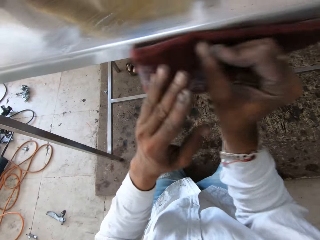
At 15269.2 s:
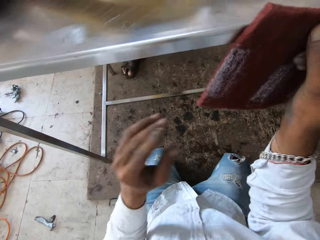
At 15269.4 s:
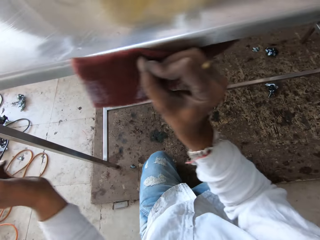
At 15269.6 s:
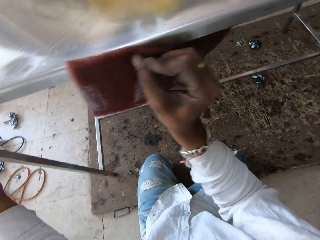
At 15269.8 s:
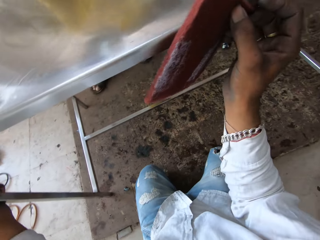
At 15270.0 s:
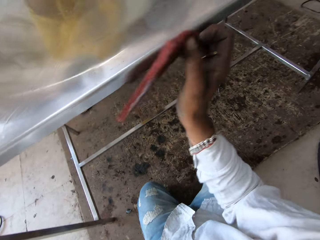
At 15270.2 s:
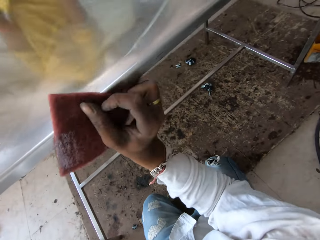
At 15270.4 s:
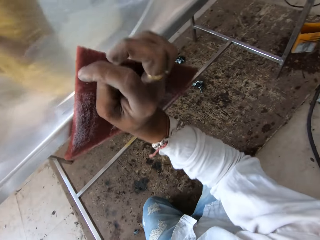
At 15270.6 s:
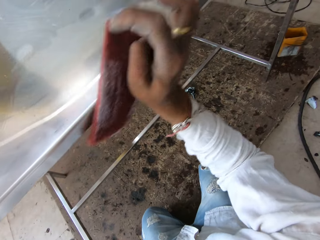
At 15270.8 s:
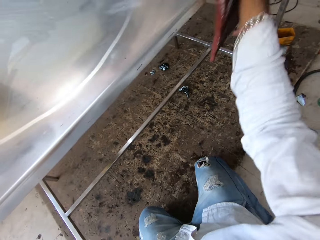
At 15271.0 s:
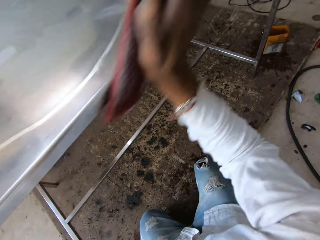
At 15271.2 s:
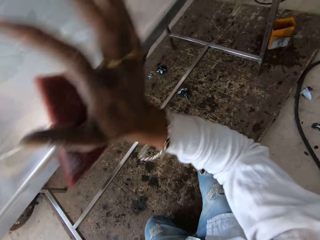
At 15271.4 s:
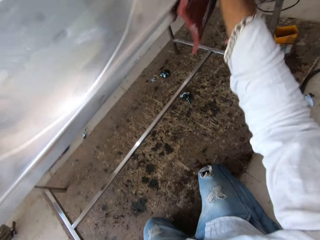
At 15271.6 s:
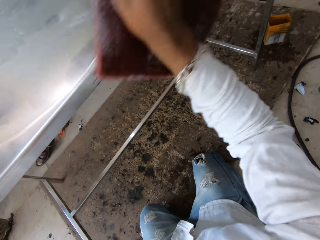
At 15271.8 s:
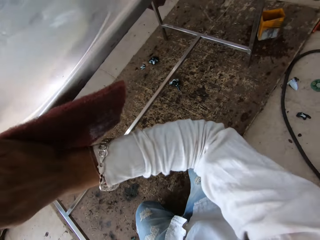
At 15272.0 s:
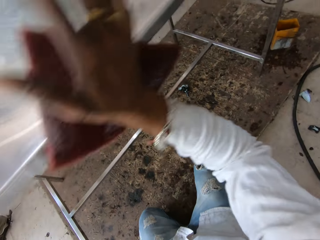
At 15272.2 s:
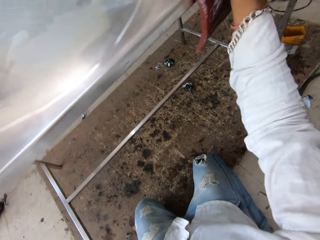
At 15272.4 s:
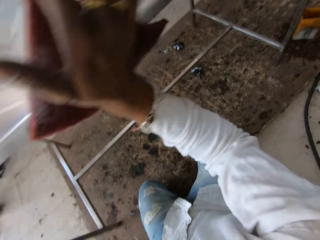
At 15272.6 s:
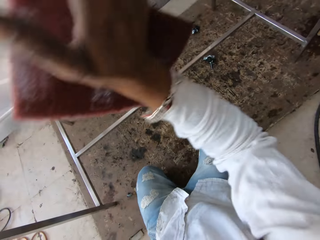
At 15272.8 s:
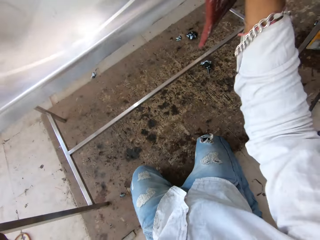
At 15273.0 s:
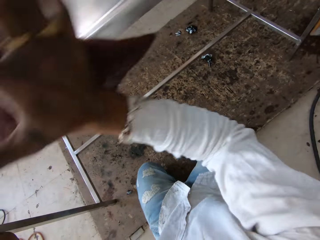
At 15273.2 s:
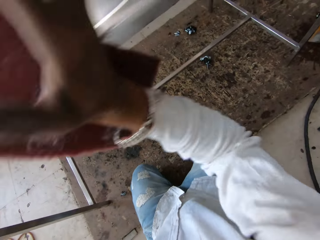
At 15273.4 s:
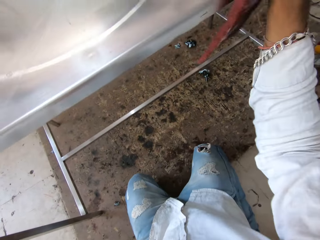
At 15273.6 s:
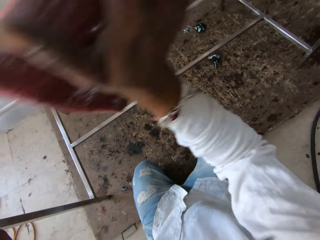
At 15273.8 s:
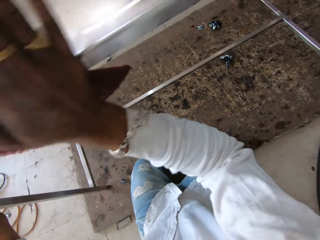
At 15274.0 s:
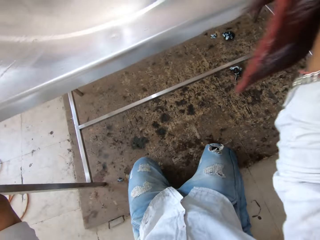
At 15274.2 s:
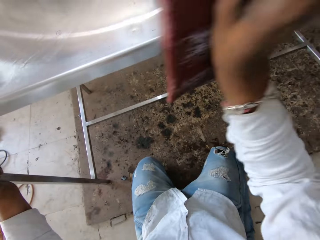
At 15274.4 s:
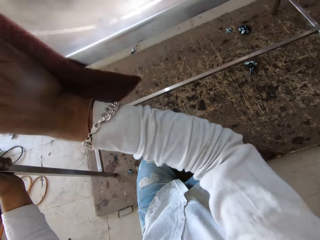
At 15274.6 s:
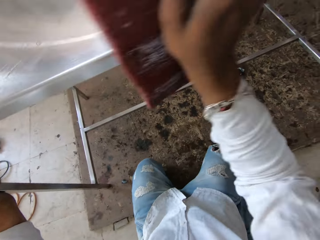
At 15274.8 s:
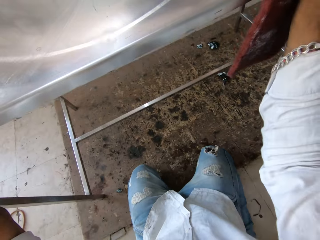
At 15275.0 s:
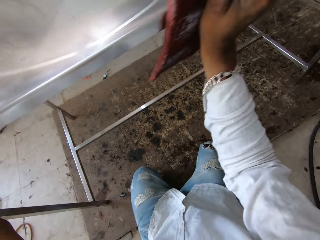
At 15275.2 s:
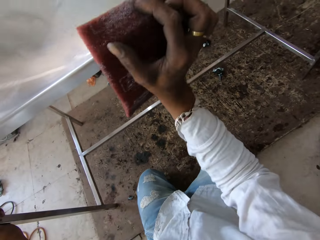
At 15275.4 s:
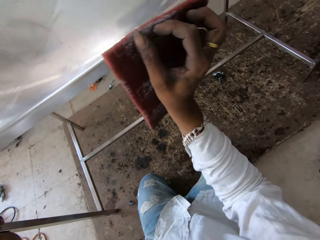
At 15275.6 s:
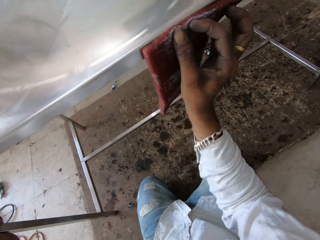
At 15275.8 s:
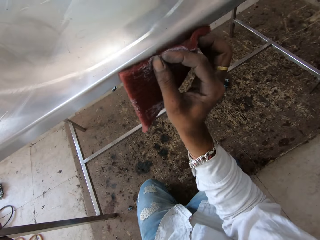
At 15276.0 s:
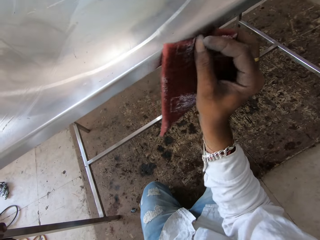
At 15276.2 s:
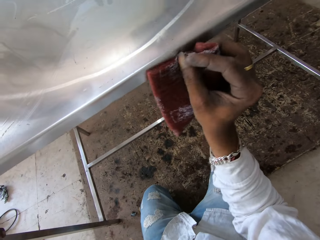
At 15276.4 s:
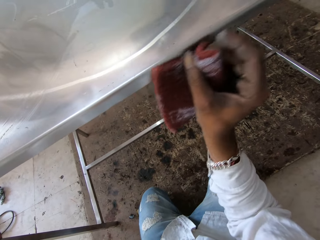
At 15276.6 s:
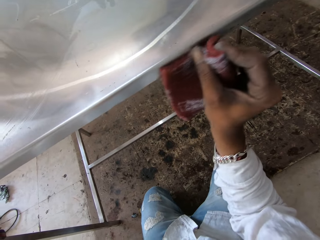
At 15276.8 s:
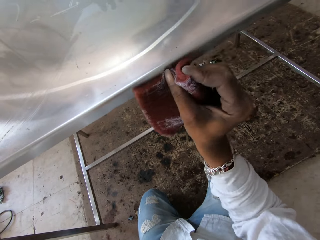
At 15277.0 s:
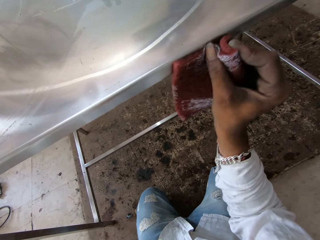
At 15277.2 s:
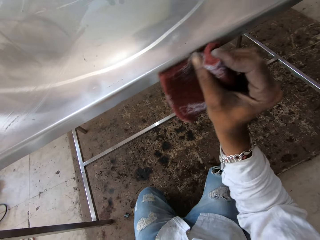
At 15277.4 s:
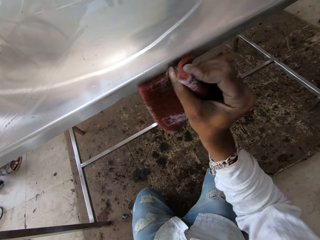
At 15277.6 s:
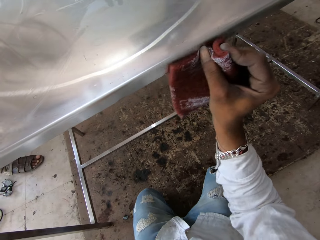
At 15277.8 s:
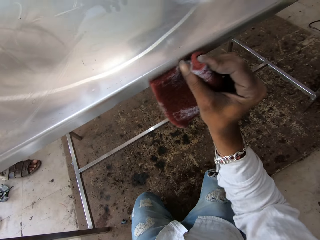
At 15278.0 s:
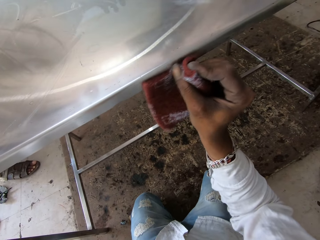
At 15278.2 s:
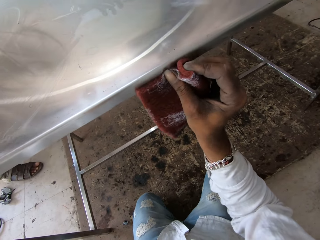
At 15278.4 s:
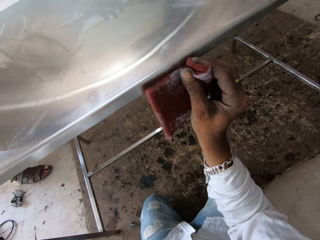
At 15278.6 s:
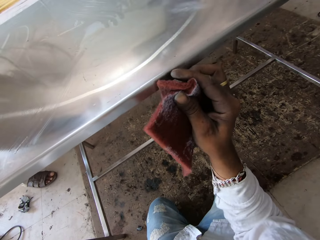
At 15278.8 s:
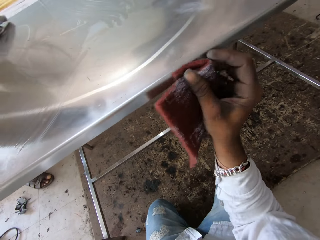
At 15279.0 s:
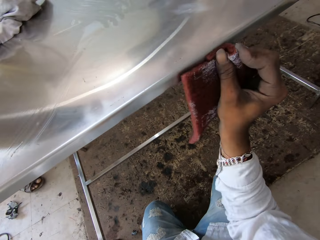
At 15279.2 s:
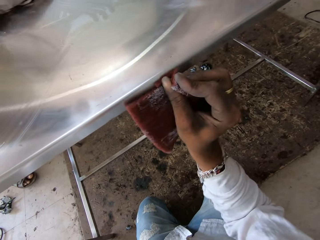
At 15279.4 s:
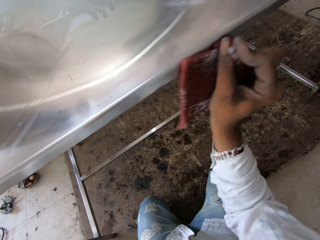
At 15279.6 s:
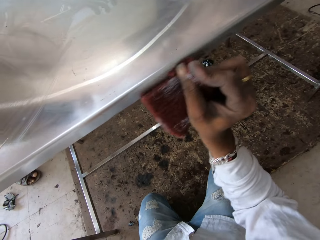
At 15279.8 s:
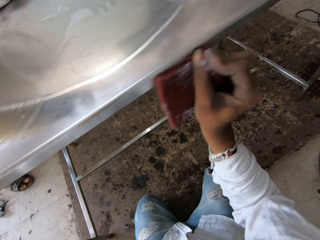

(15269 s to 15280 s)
The camera wearer rubs the stainless steel table with sandpaper.

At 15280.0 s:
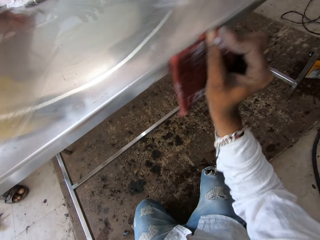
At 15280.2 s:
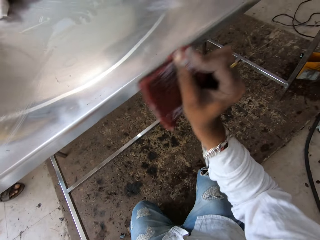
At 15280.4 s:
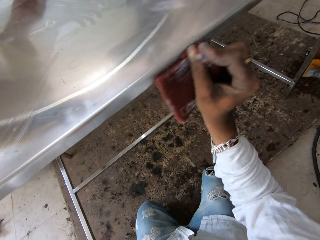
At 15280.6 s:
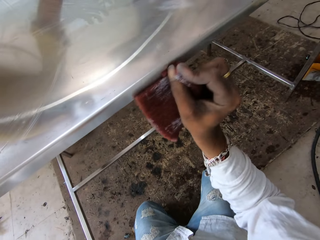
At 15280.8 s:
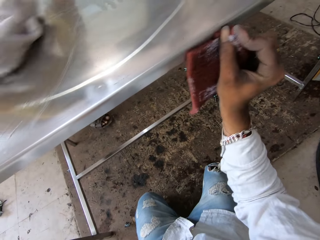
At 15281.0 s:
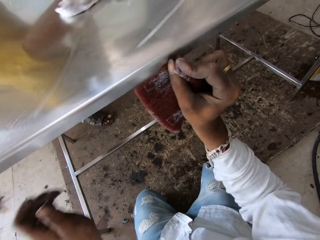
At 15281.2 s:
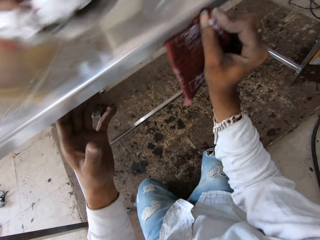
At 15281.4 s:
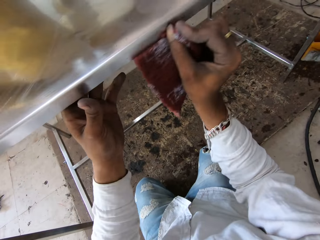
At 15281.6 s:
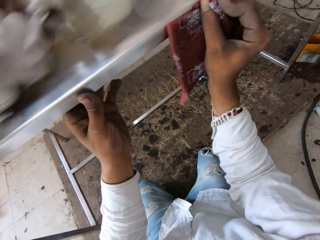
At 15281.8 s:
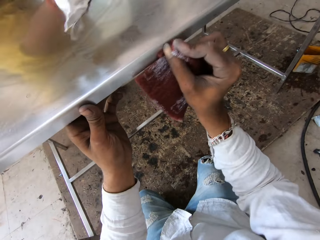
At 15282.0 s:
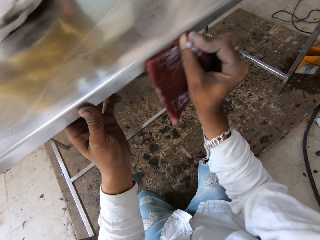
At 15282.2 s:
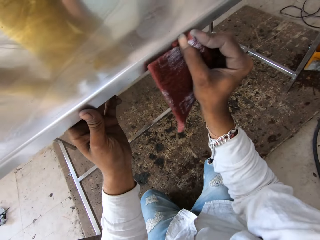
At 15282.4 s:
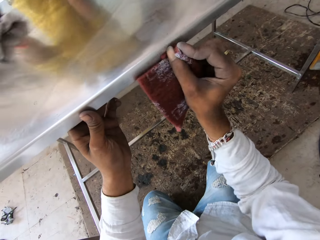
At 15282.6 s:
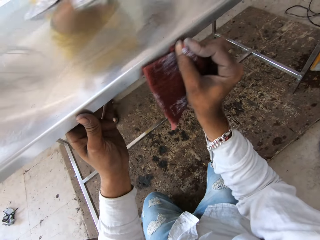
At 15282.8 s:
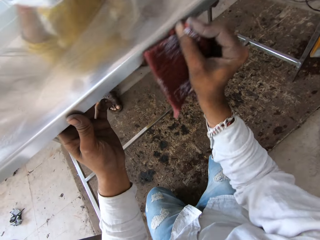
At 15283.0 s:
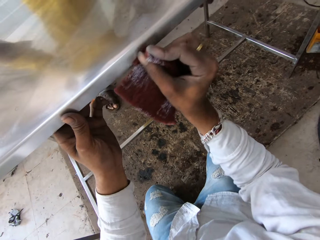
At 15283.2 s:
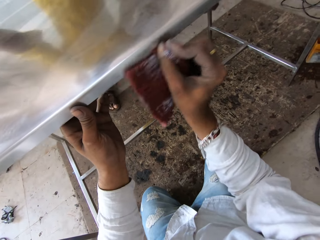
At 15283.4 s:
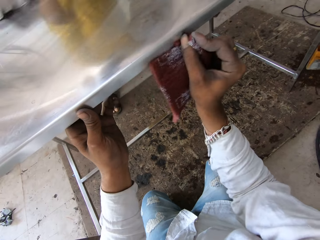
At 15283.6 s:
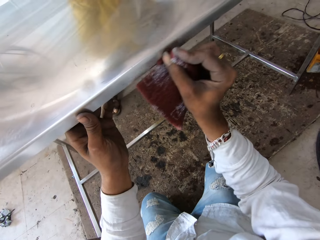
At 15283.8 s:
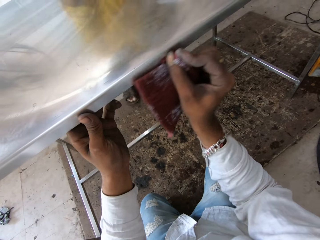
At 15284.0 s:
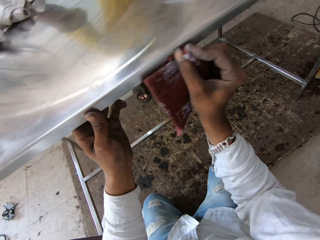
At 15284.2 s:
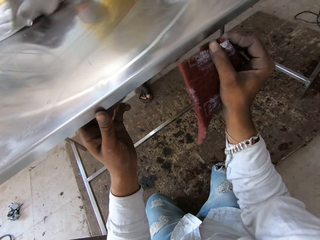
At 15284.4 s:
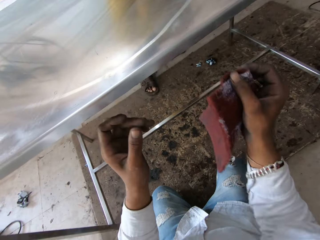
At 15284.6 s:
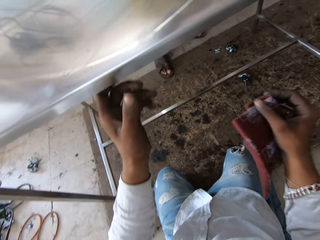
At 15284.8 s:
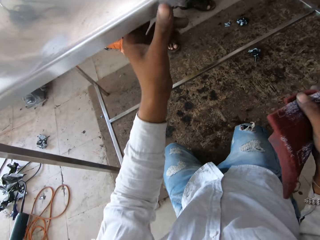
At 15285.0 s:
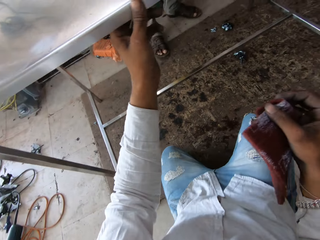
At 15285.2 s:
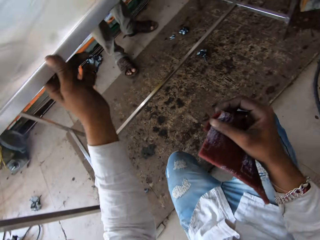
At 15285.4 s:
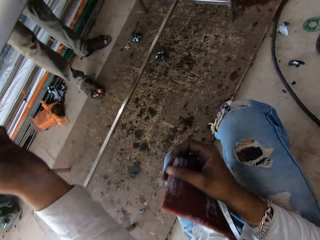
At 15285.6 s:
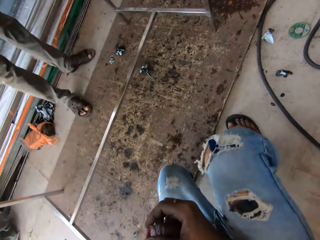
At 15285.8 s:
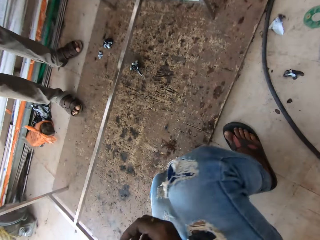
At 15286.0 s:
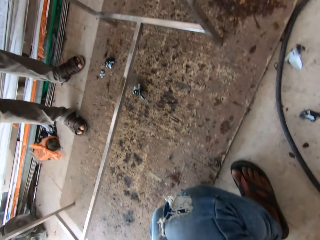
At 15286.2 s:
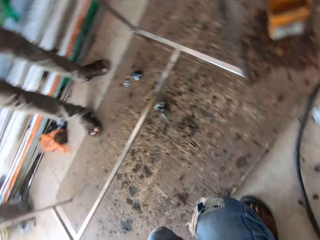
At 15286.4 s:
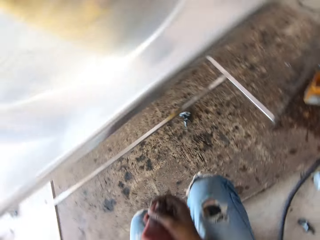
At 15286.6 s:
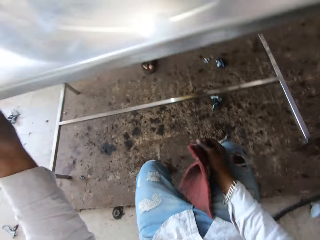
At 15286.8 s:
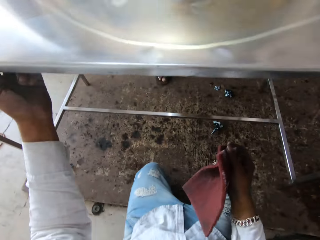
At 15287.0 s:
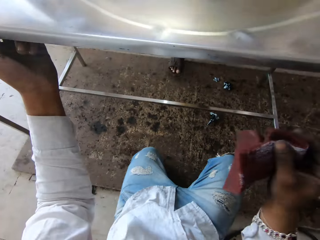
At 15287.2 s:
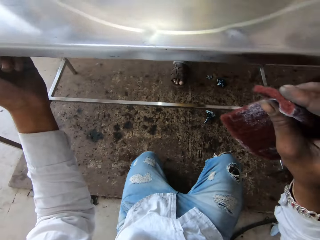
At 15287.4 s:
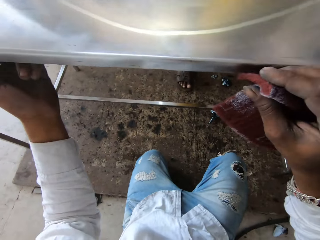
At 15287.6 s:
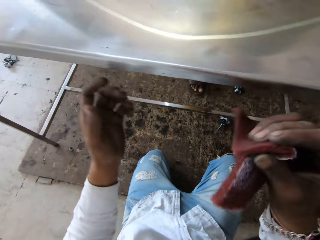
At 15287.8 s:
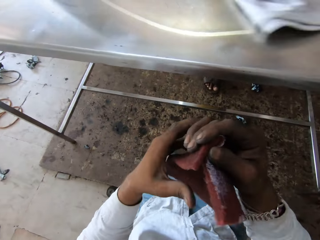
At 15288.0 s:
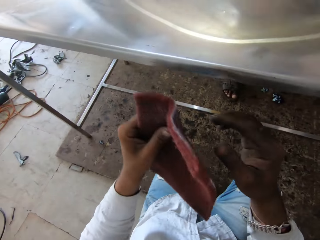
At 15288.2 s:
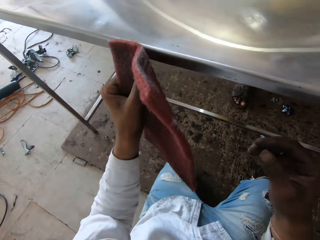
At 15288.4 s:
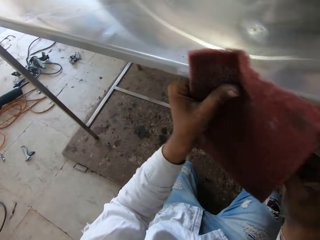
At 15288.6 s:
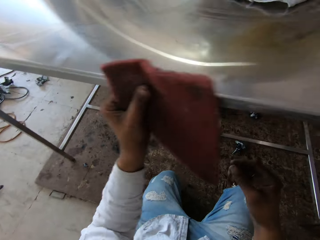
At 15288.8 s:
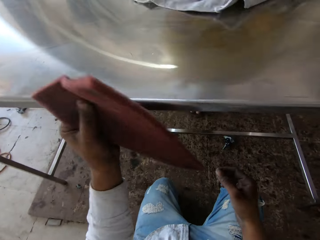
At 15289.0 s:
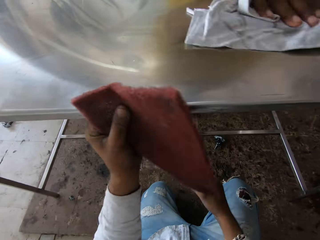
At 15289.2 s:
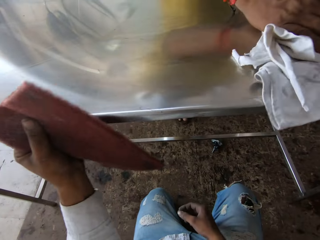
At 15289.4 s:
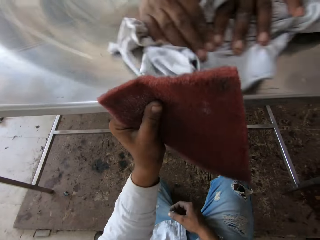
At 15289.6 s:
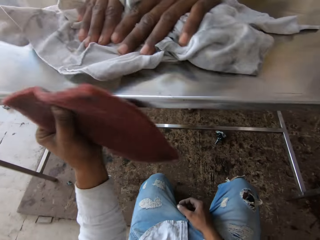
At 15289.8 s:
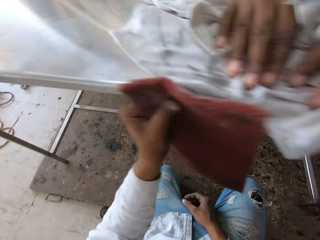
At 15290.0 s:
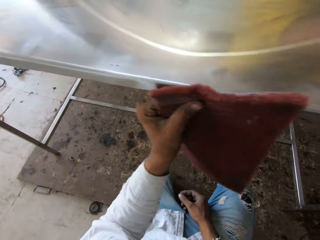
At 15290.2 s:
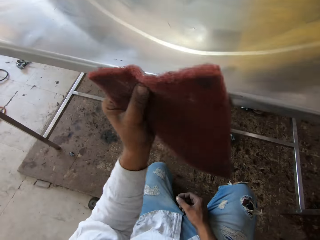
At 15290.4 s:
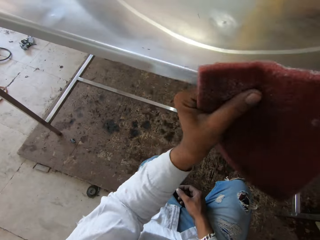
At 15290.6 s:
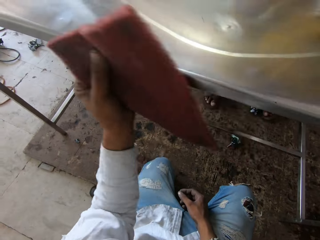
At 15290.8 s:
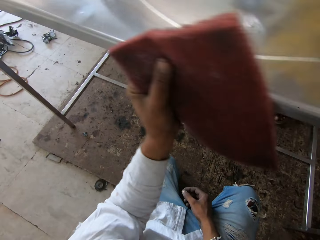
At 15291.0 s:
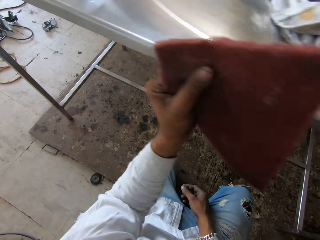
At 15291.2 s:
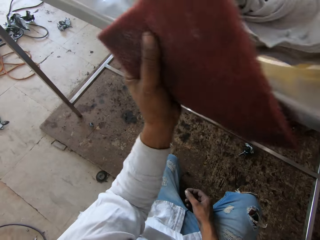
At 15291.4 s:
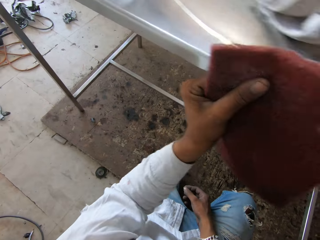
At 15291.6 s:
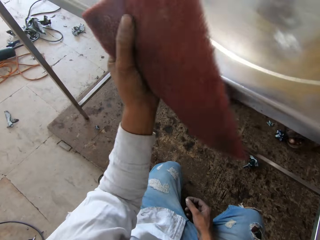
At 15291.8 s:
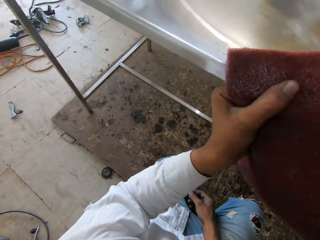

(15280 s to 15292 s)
The camera wearer stands up.
